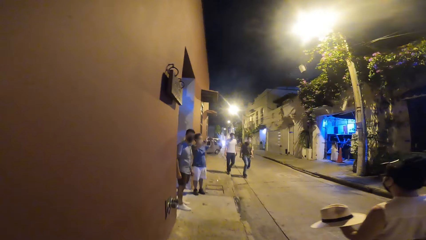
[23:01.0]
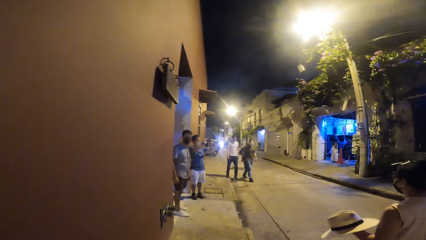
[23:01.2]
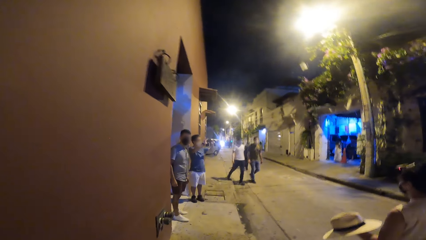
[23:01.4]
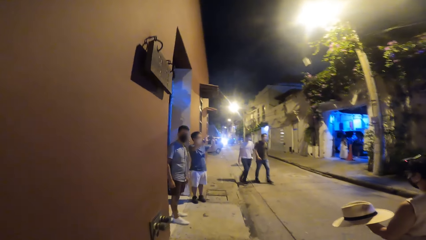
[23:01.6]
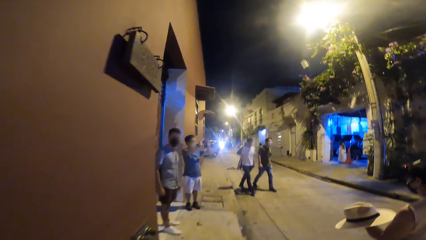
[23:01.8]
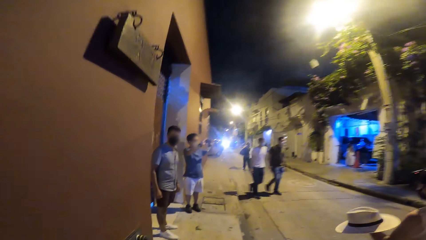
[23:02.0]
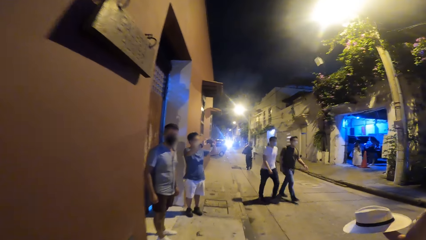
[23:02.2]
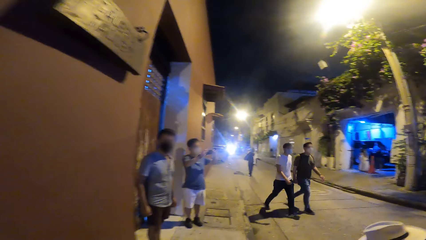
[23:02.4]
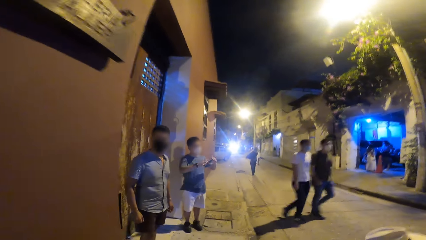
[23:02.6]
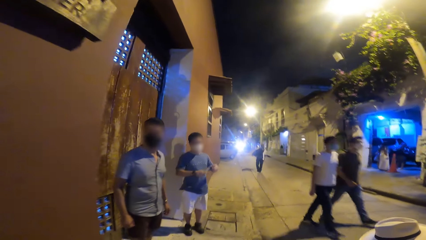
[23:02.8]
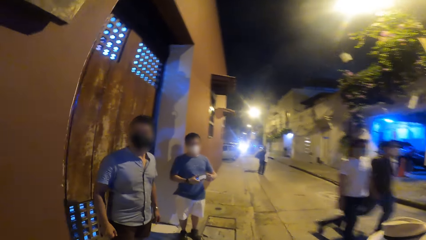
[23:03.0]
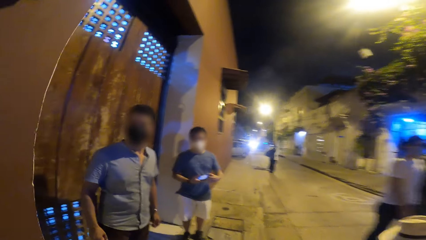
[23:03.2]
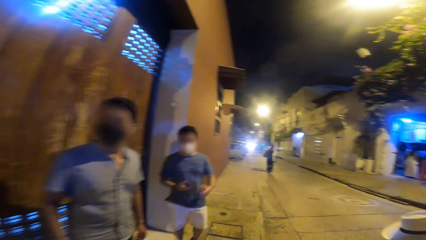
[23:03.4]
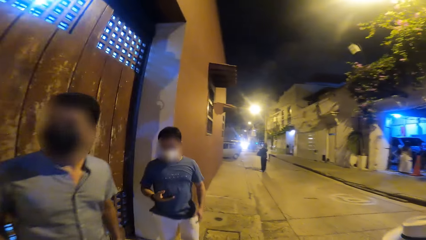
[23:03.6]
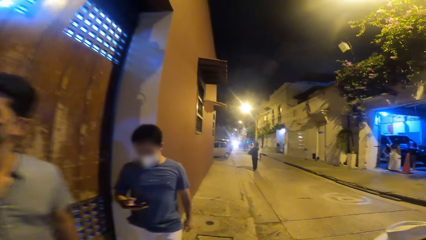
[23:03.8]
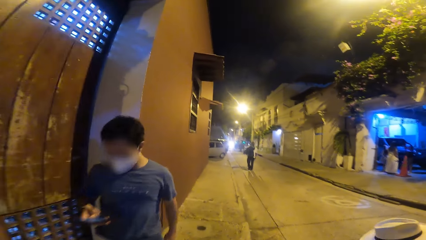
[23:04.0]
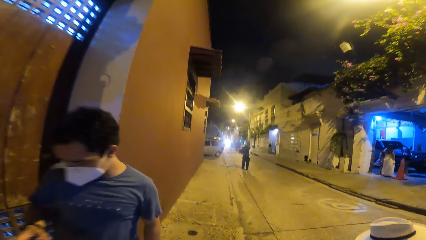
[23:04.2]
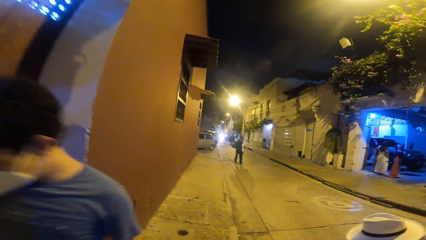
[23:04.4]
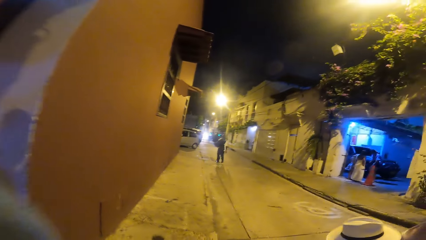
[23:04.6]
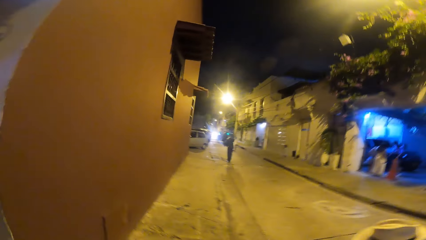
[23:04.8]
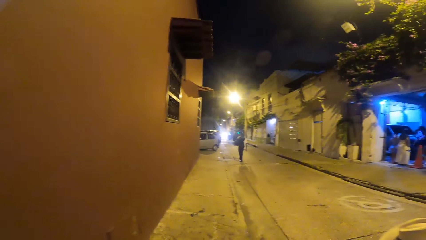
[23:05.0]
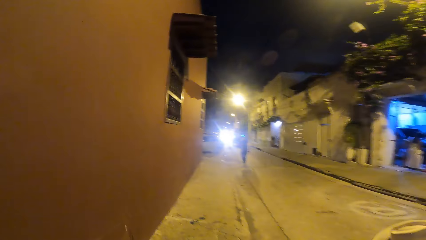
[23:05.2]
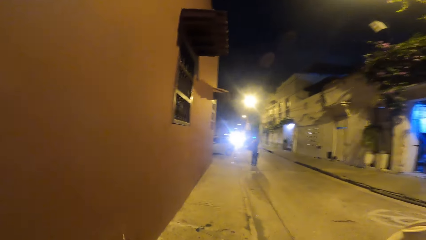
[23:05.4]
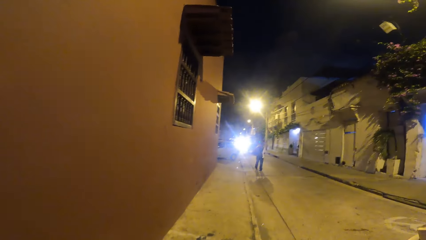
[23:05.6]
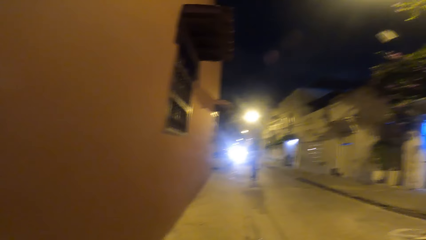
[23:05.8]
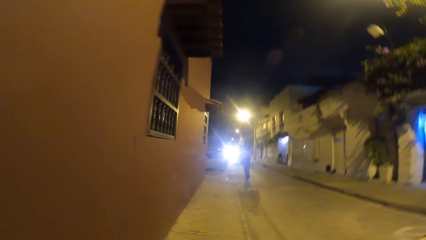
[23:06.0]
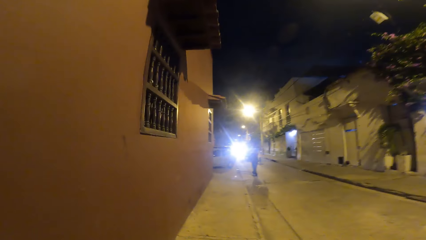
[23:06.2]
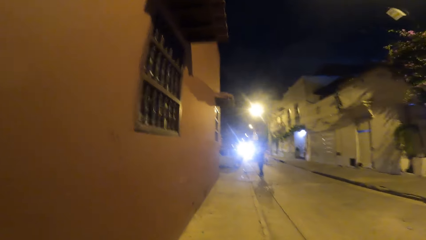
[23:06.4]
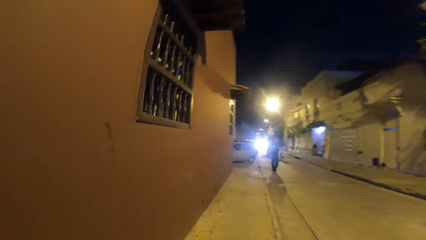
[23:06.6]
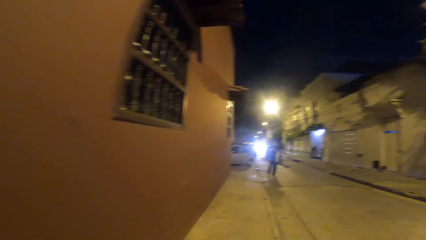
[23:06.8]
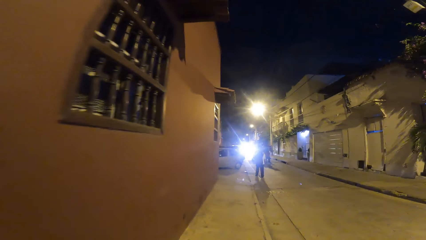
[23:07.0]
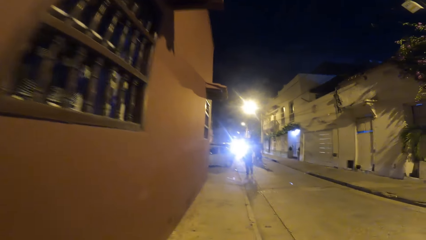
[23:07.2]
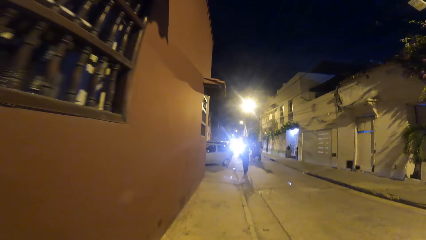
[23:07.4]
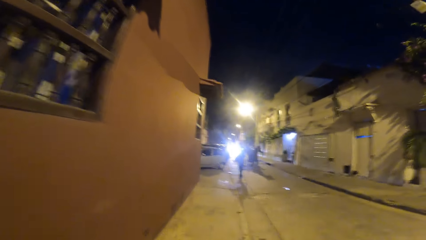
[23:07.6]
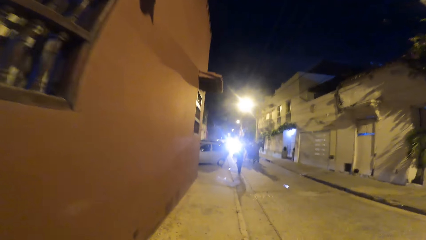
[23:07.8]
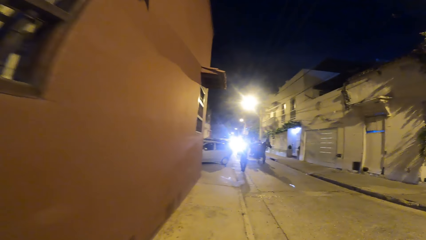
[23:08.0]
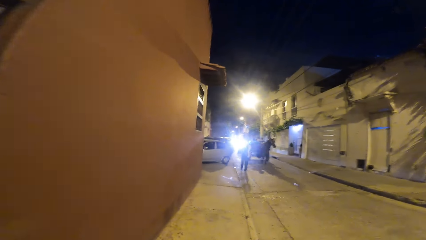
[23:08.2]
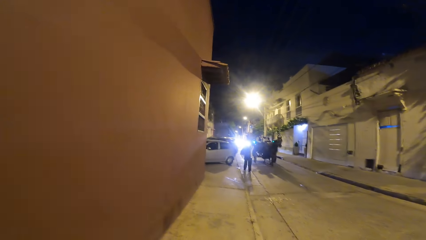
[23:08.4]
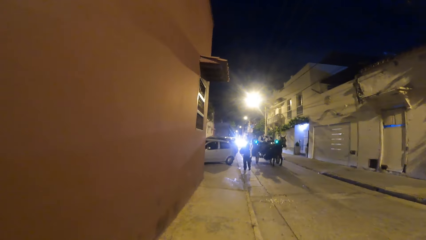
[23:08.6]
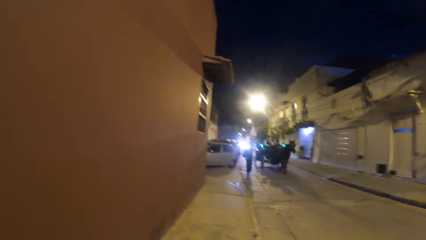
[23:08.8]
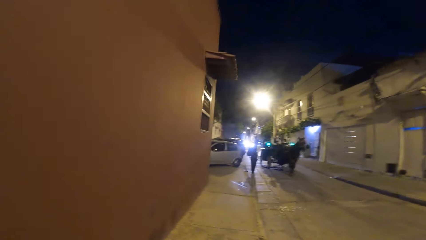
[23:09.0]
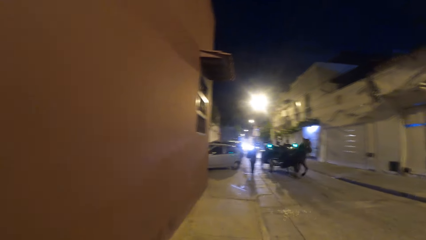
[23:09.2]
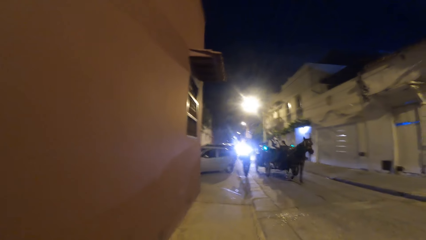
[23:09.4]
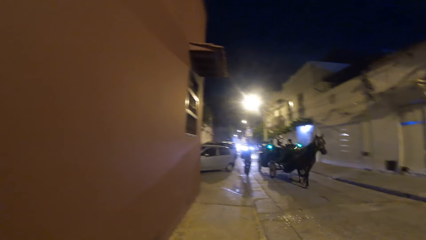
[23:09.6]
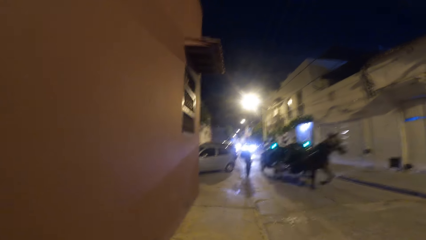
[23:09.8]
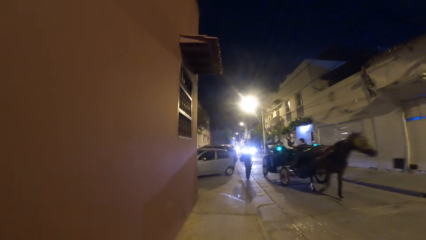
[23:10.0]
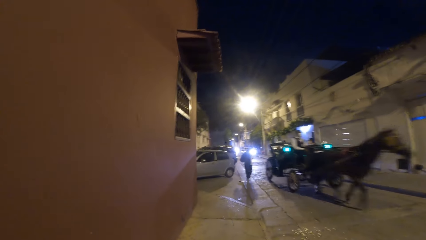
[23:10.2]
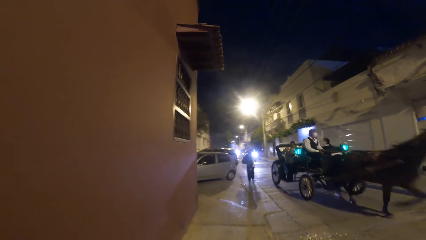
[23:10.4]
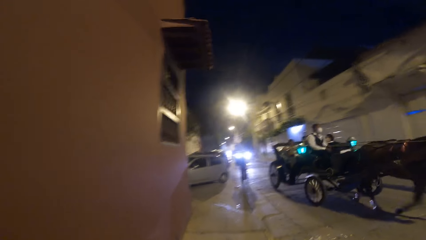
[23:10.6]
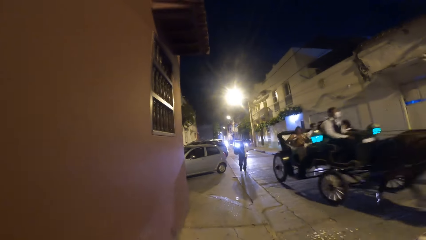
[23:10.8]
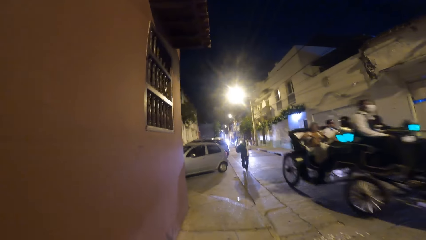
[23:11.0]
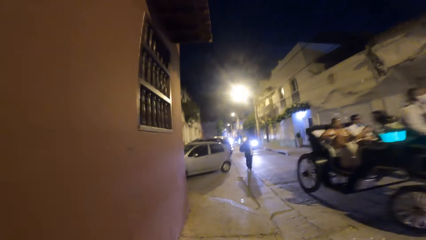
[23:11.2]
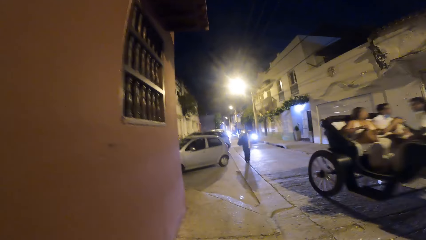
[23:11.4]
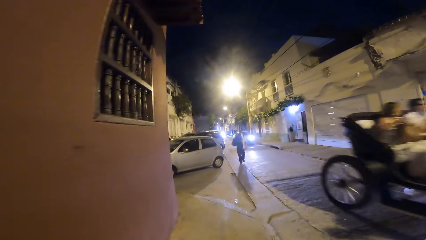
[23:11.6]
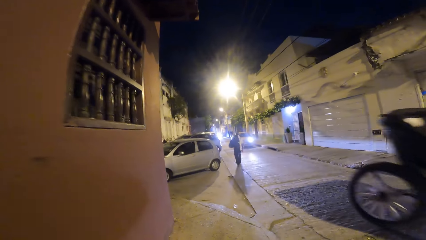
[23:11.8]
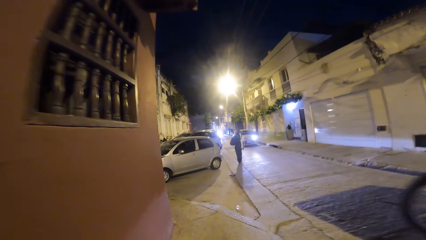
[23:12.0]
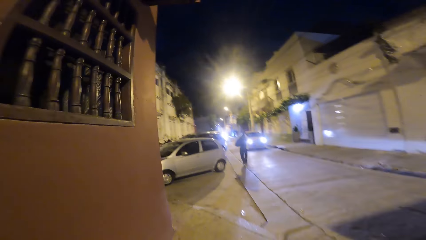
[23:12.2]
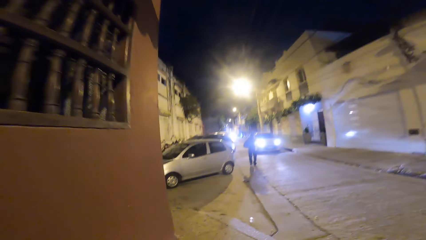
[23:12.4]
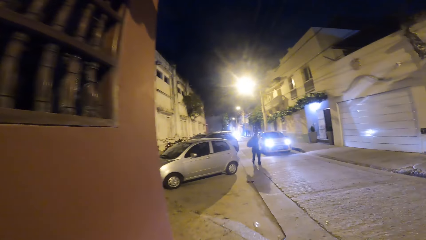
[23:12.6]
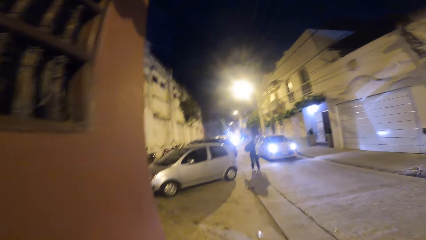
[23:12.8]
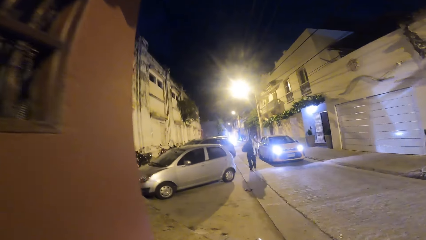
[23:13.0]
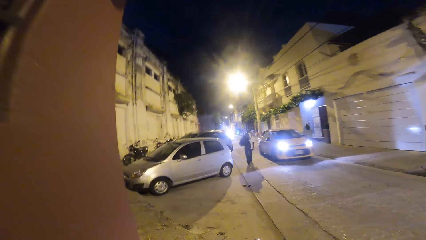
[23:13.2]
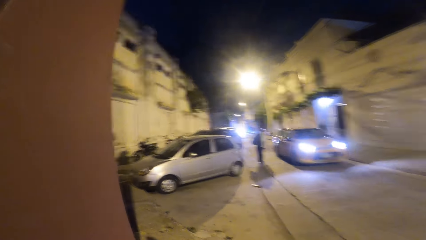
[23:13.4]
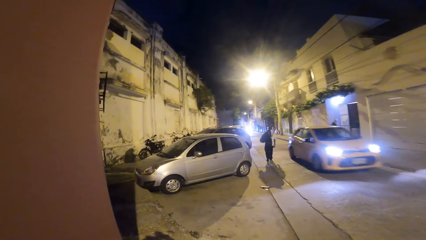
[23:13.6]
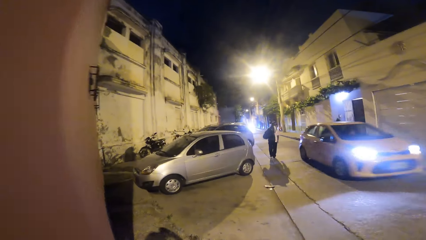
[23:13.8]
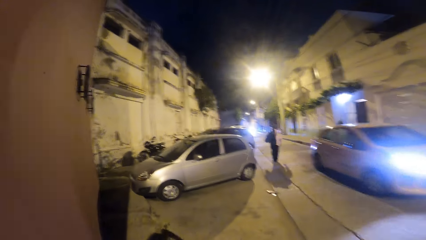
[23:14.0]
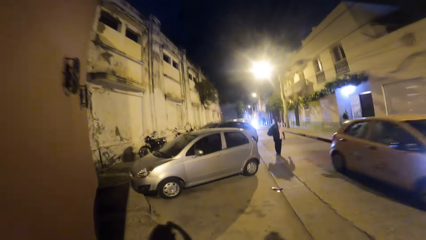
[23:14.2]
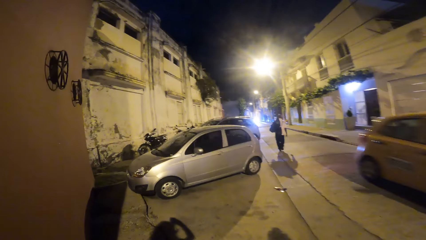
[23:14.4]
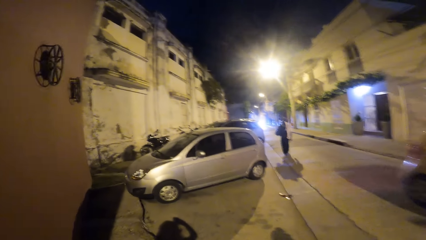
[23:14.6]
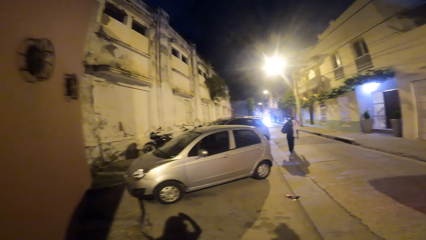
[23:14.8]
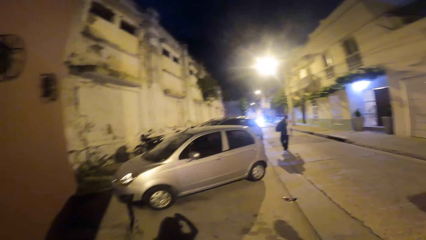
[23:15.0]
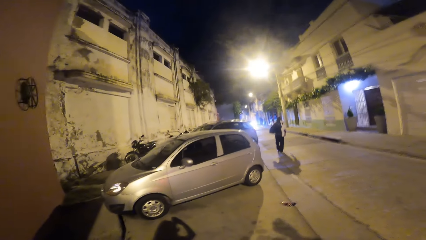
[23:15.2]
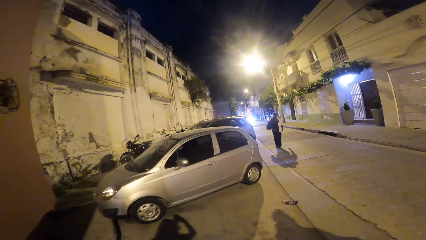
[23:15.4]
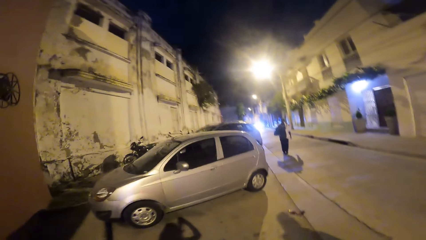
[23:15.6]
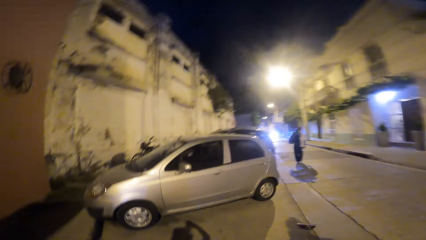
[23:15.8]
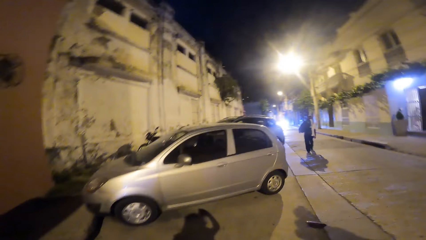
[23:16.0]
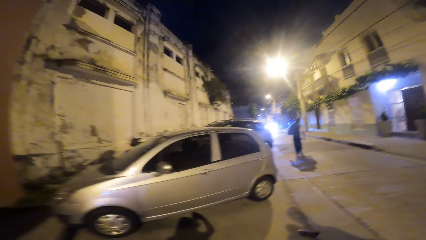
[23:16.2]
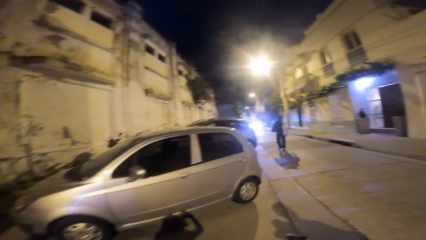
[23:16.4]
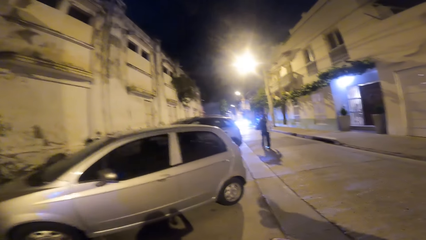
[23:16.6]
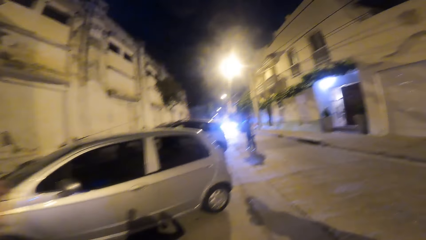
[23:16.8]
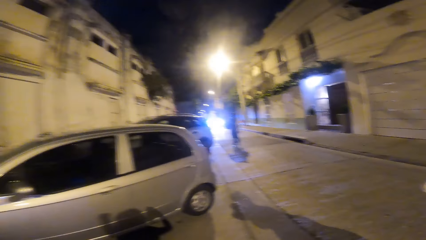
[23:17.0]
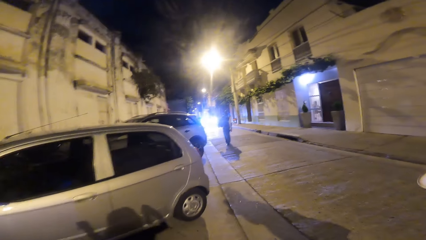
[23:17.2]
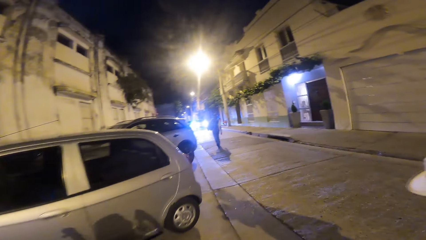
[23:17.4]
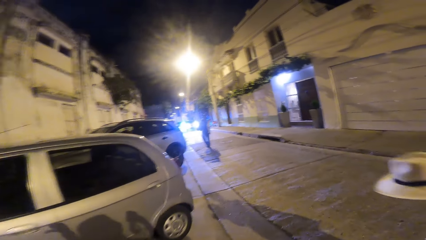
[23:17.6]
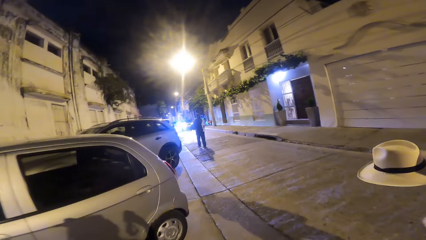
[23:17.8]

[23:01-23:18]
A man and another man walk past the camera wearer. A third man walks past the camera wearer. A horse and its carriage drive past the camera wearer with a group of people in the carriage. A car drives past the camera wearer.
